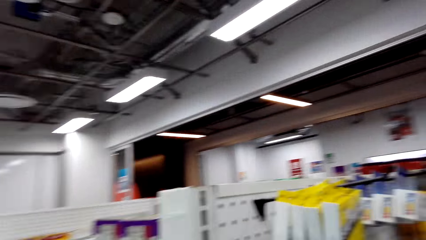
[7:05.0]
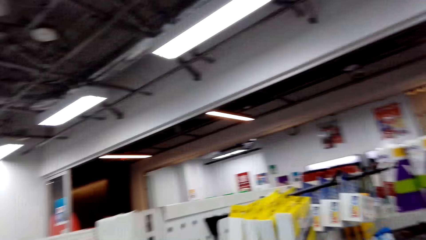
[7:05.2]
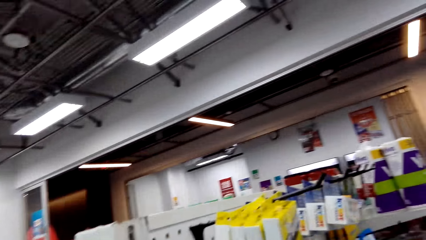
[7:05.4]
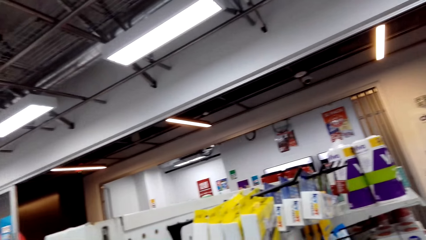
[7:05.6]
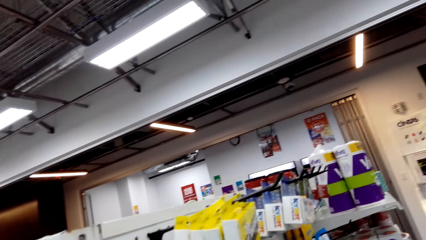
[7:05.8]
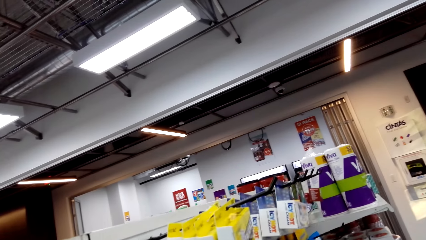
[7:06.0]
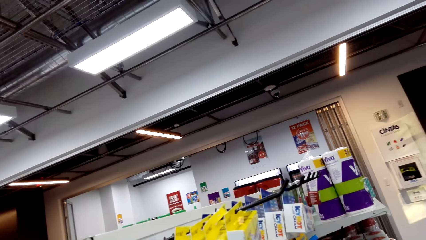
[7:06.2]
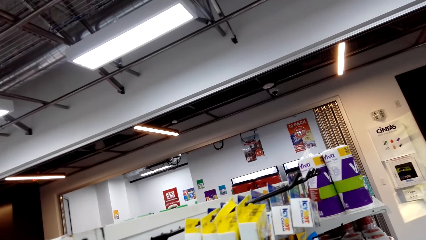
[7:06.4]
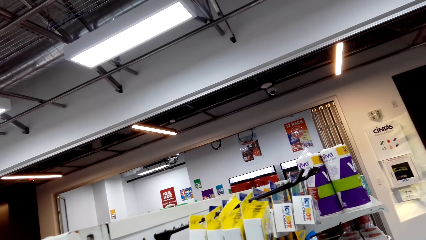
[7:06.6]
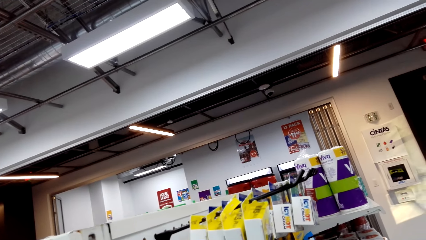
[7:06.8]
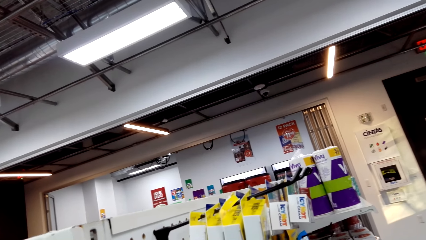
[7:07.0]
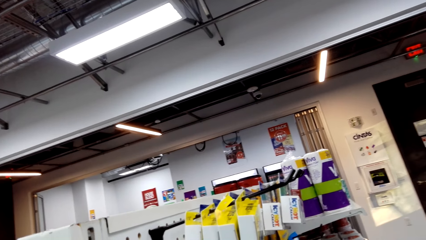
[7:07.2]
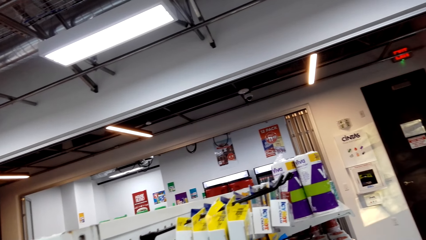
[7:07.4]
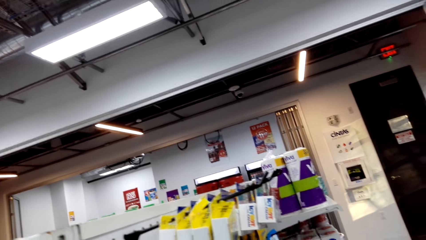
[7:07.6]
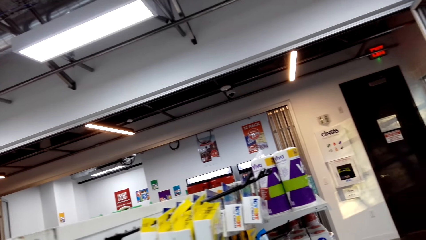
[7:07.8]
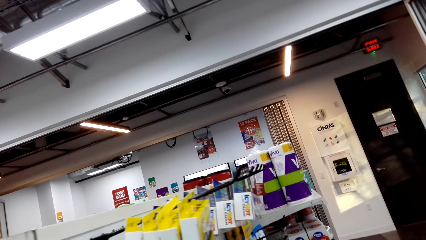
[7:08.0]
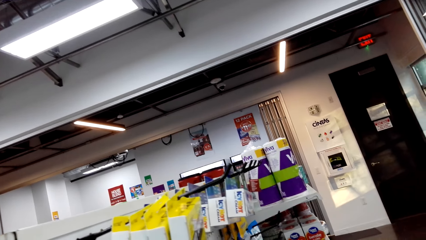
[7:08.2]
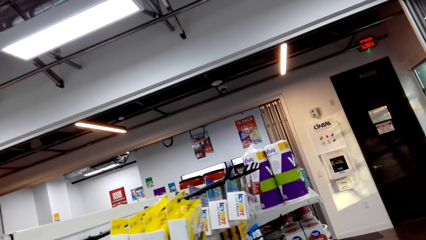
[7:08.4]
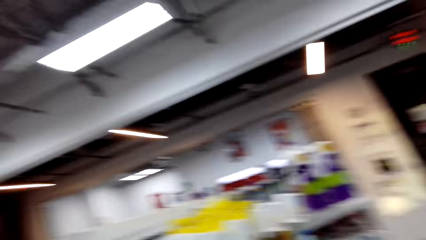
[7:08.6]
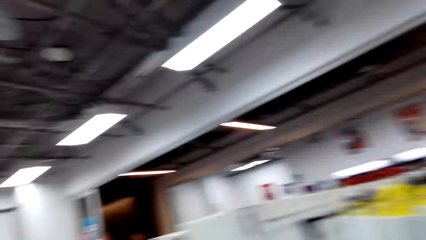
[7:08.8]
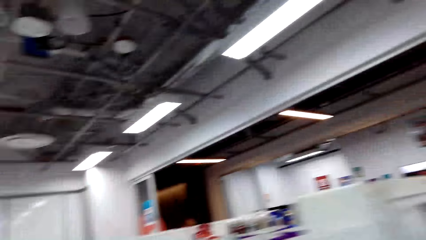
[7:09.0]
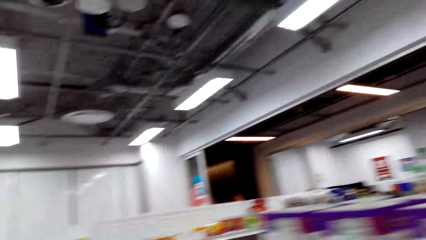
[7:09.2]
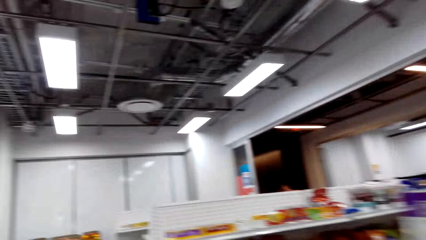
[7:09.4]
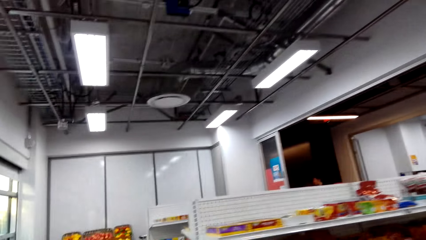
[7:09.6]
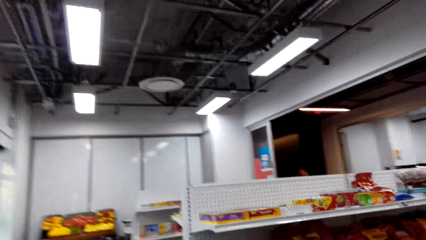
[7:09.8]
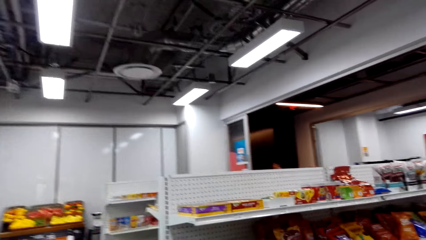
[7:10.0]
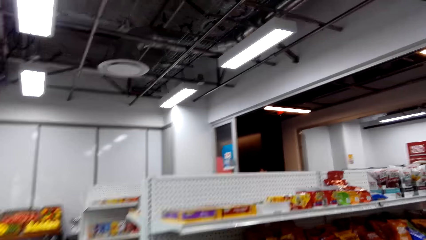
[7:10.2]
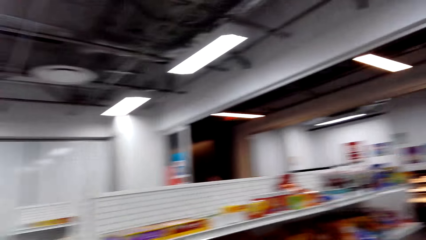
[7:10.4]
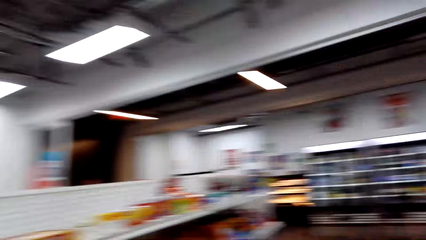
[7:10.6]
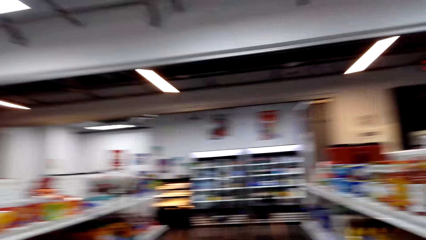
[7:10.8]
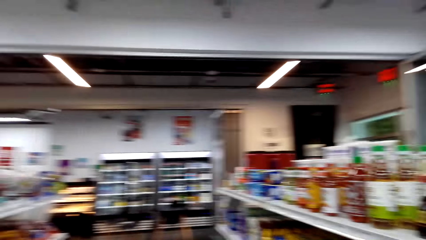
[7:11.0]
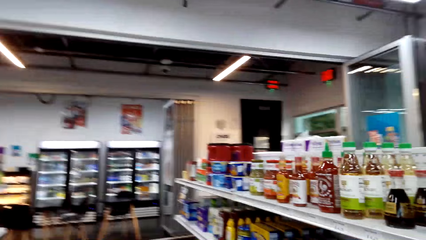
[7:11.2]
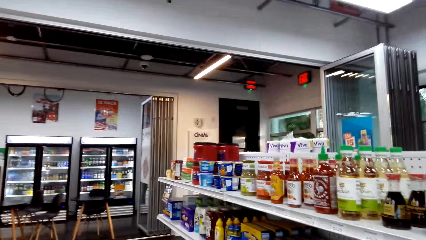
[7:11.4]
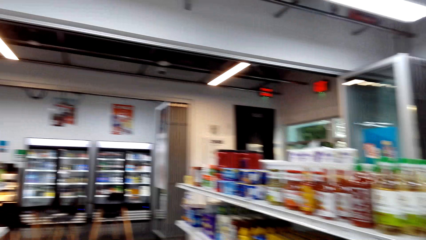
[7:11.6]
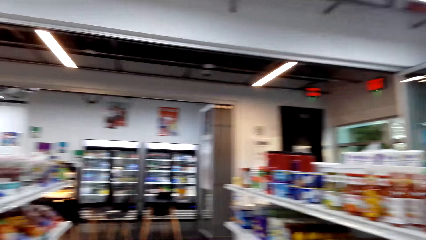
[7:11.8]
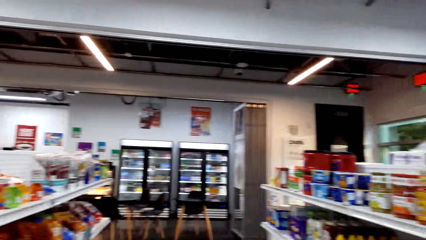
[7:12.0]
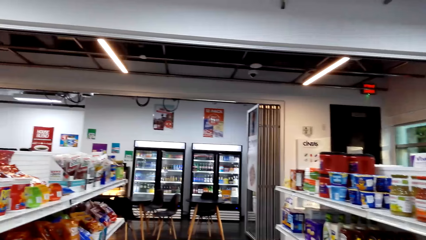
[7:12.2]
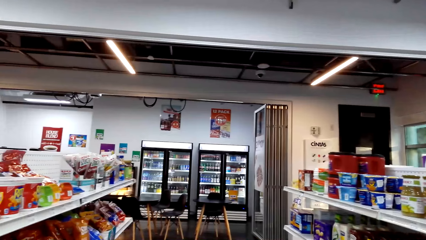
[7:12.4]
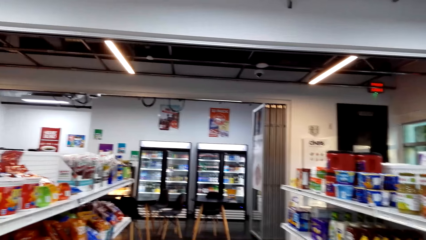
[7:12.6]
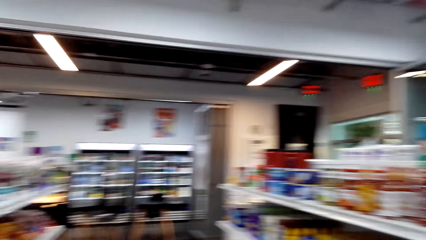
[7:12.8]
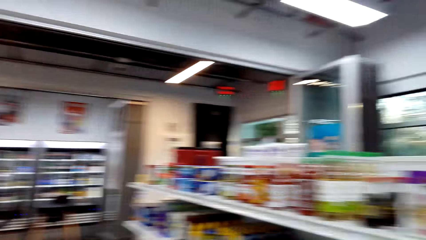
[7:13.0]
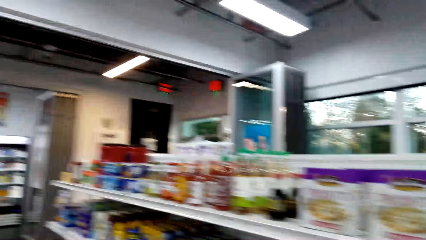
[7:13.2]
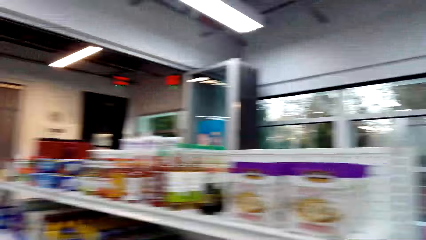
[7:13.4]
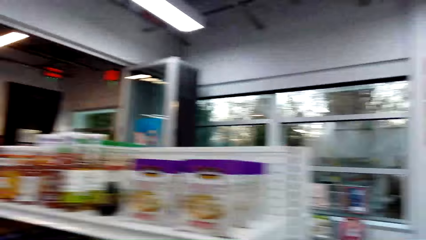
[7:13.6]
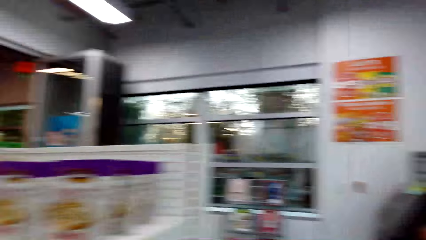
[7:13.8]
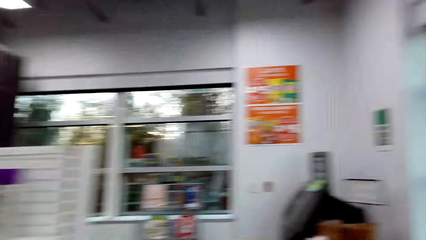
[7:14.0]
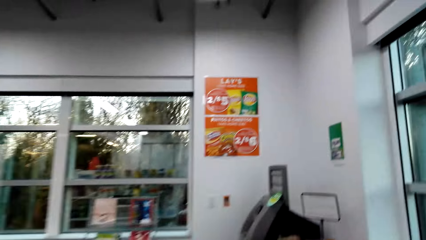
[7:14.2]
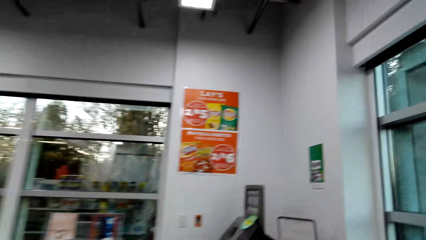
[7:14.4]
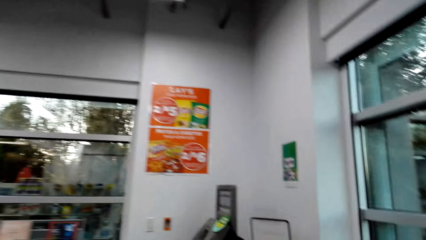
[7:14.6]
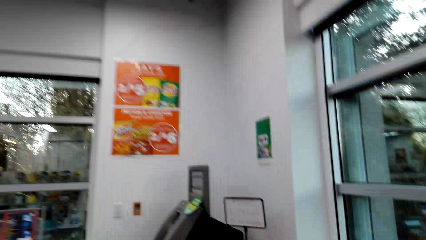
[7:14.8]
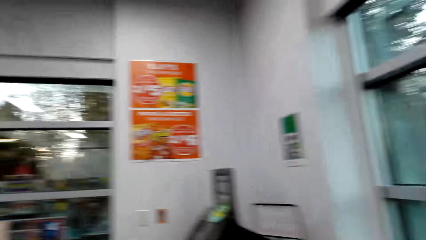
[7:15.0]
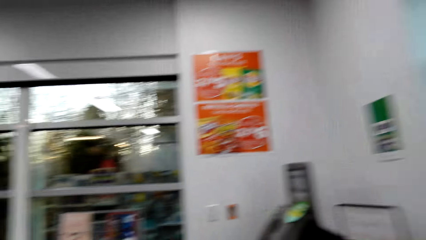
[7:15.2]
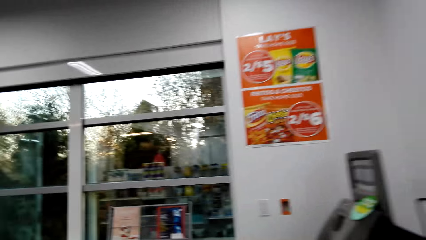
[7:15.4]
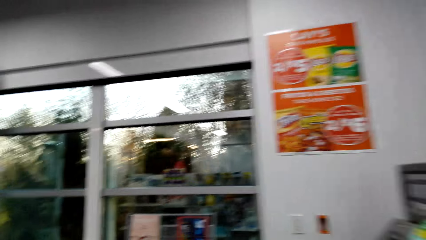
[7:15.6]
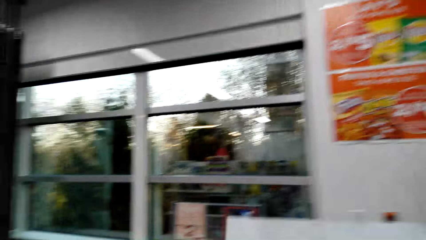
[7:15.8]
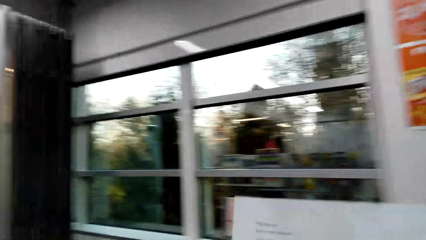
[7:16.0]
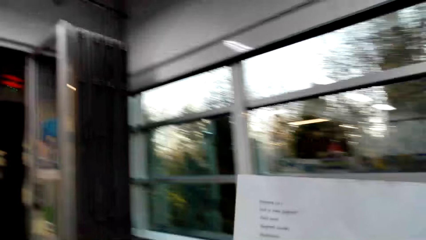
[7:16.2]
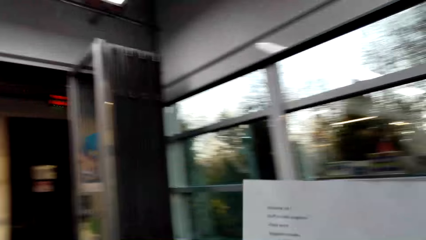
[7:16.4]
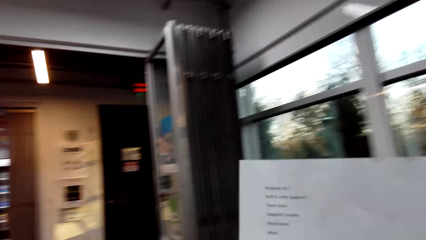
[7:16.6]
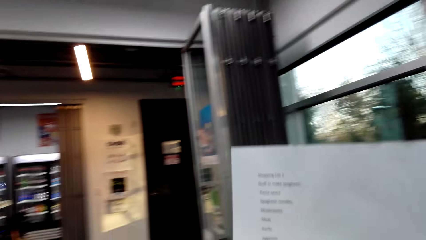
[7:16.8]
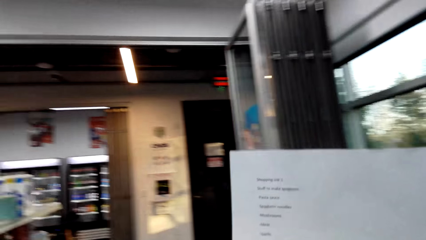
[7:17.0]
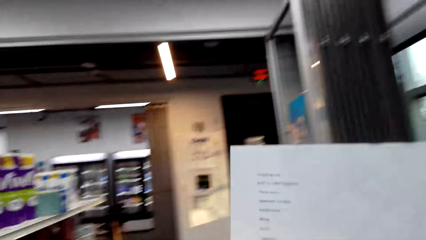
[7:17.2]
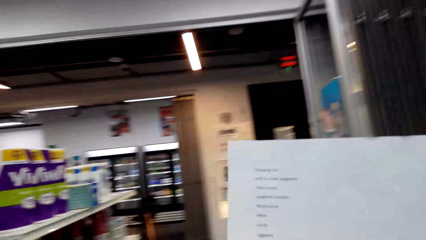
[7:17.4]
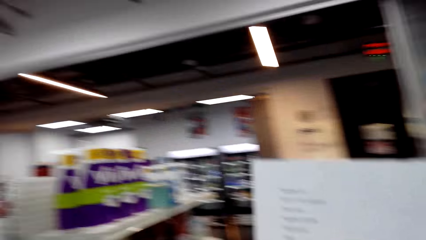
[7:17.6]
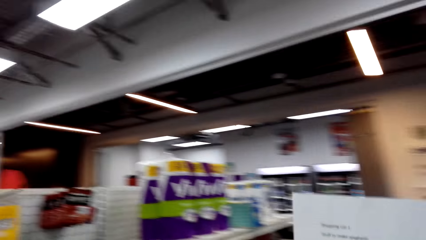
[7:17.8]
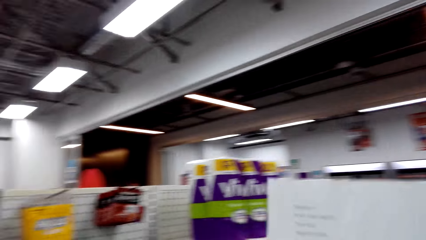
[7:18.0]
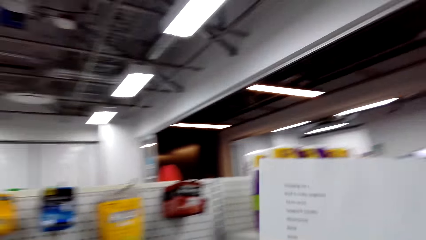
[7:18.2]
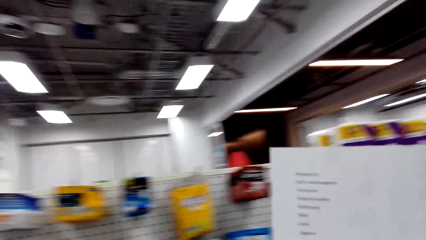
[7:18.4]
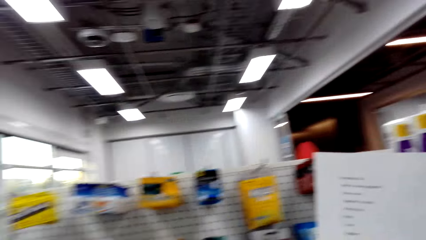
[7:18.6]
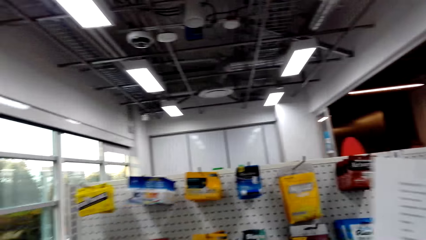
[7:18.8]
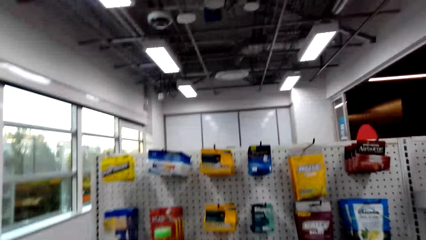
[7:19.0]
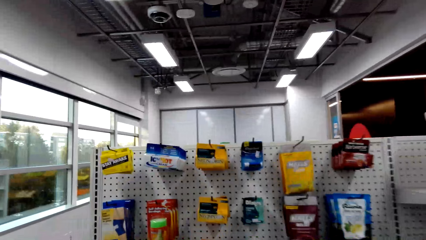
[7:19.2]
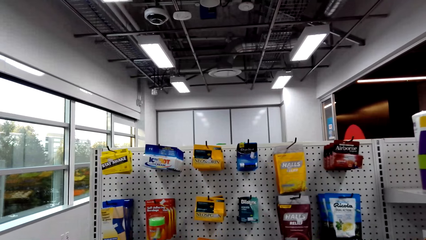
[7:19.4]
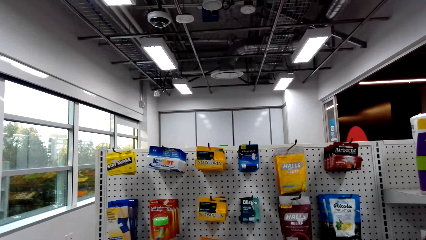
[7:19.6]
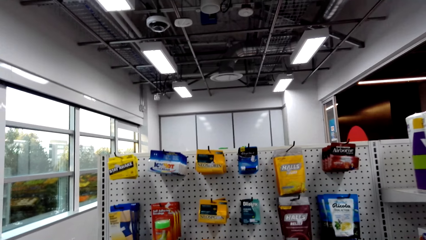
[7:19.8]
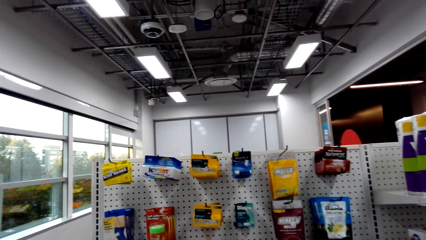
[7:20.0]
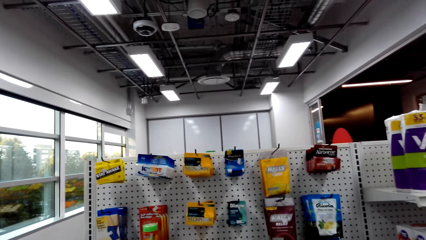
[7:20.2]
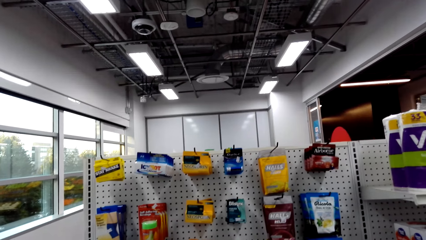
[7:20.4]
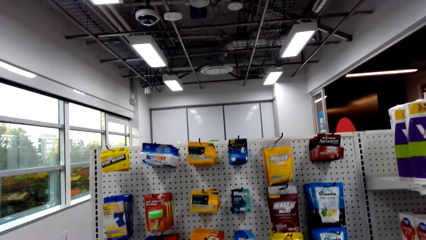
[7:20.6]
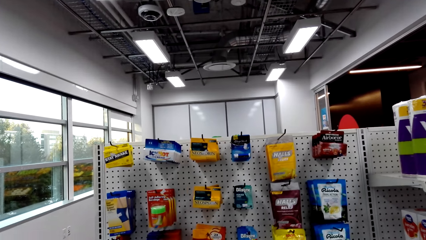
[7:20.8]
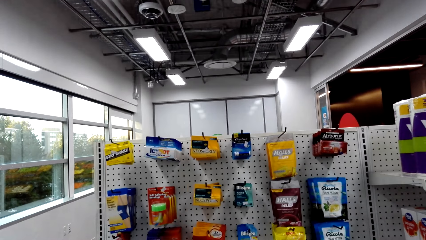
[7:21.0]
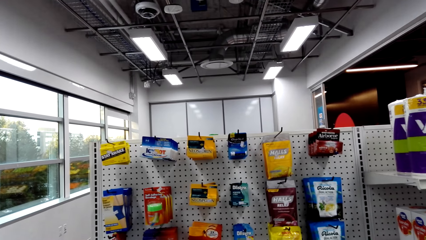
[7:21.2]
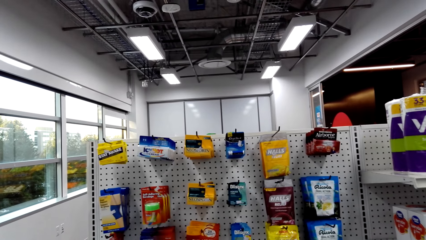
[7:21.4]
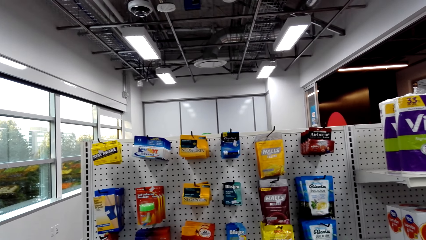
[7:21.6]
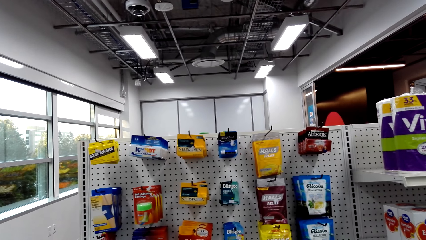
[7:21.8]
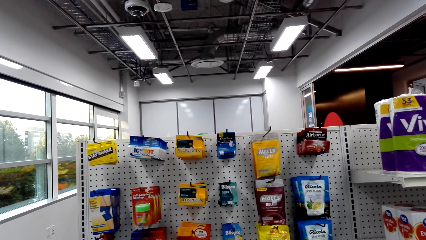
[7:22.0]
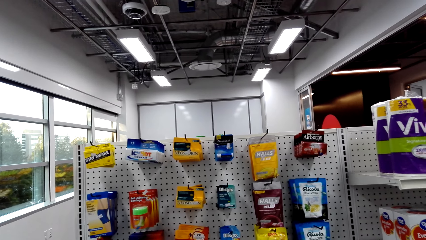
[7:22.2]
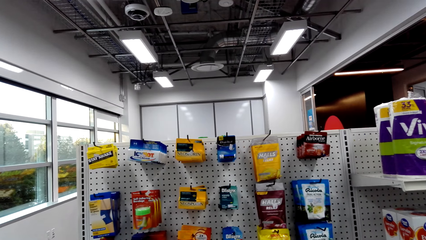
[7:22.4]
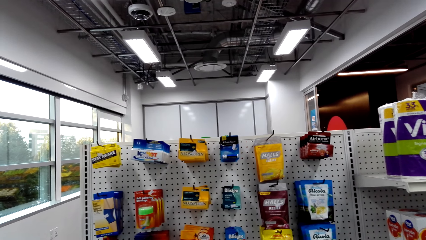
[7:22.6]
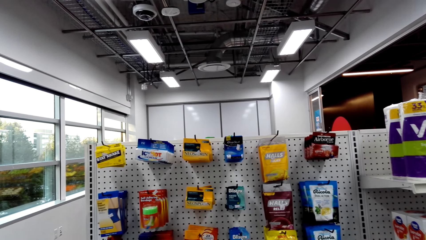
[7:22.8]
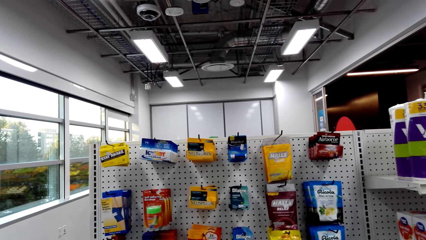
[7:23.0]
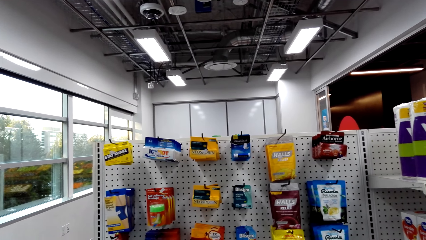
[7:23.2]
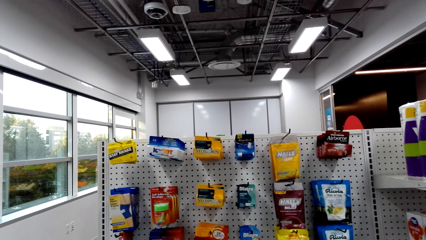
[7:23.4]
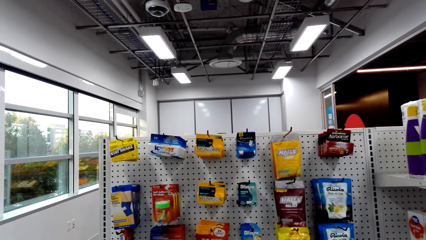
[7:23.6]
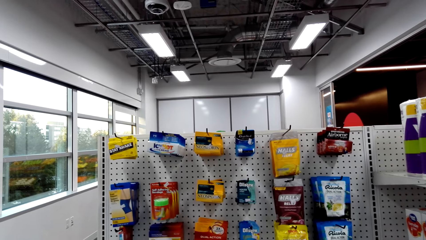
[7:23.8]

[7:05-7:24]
The camera wearer looks around. They walk around the supermarket. They read the shopping list. They turn around. They stare at the shelves.
